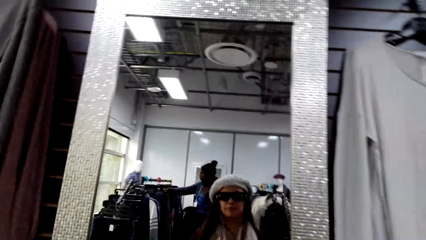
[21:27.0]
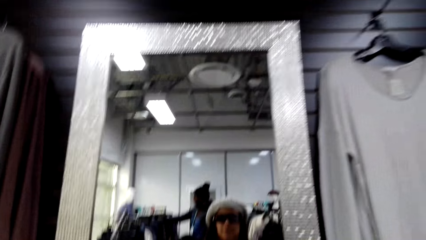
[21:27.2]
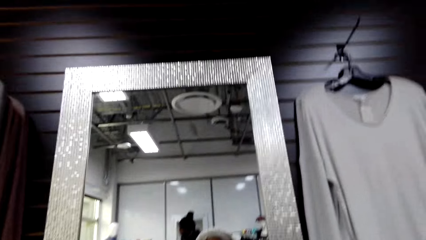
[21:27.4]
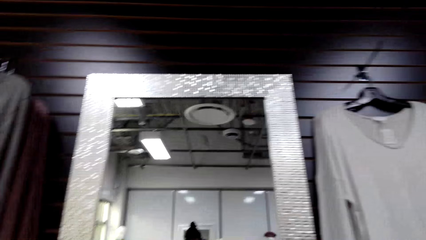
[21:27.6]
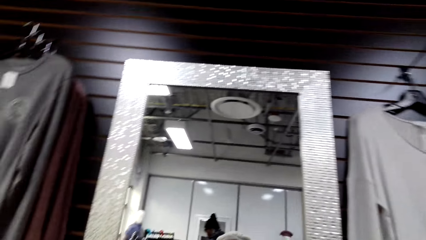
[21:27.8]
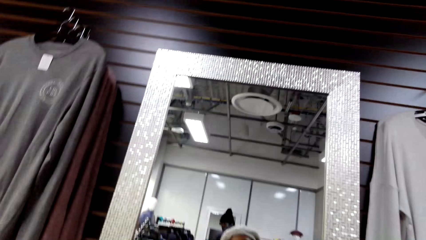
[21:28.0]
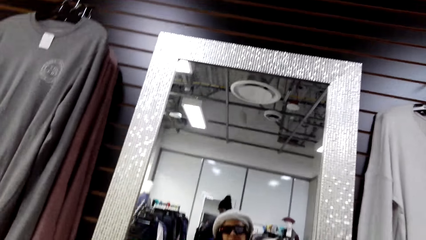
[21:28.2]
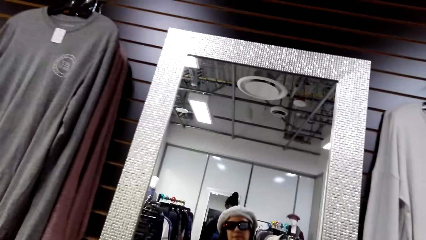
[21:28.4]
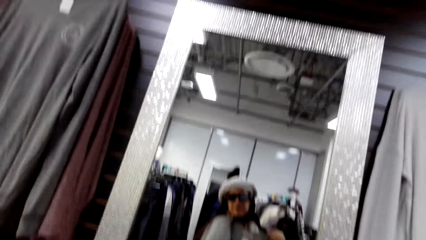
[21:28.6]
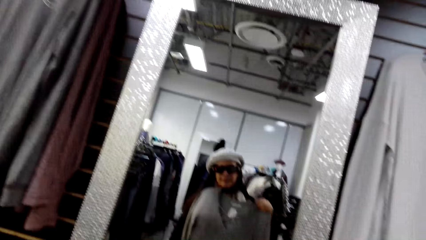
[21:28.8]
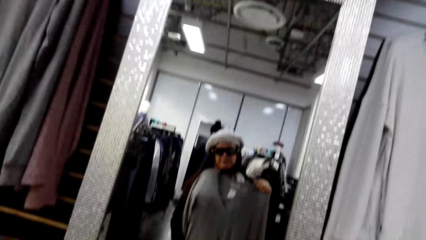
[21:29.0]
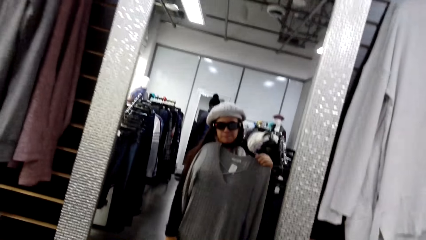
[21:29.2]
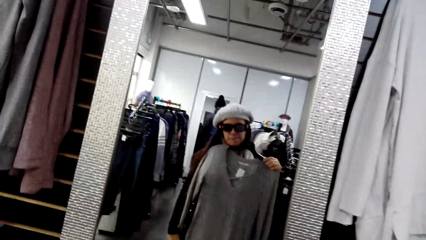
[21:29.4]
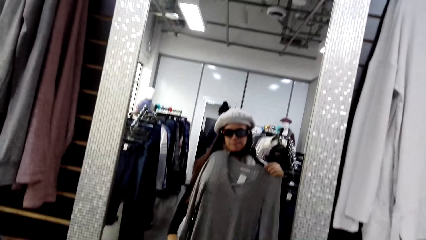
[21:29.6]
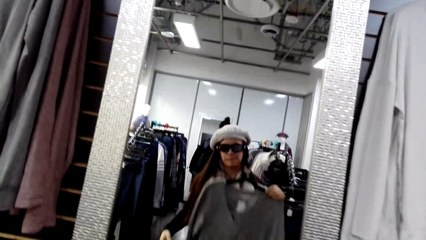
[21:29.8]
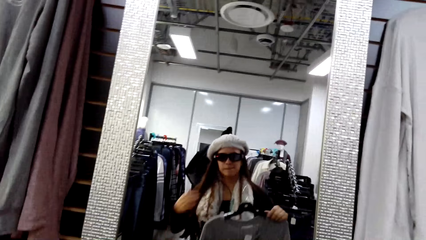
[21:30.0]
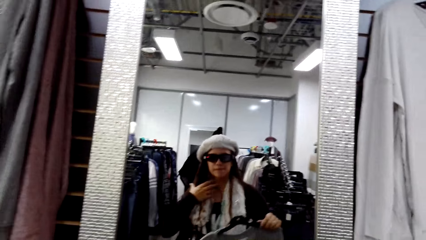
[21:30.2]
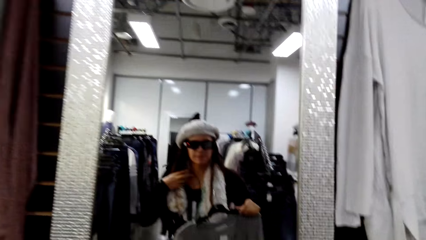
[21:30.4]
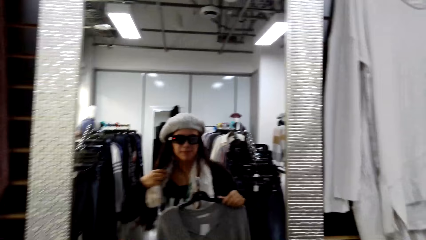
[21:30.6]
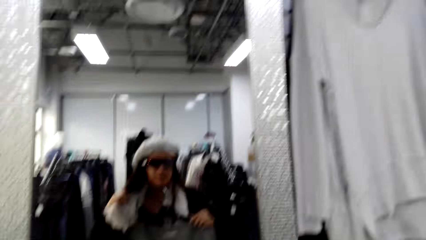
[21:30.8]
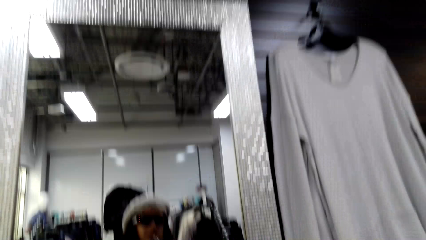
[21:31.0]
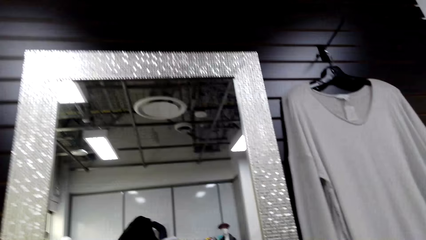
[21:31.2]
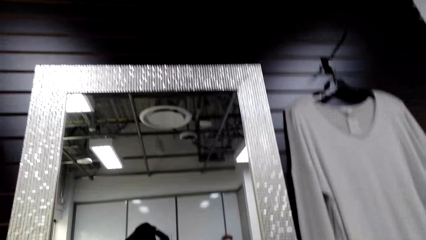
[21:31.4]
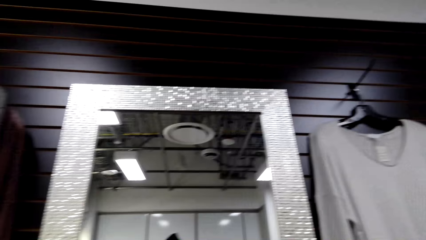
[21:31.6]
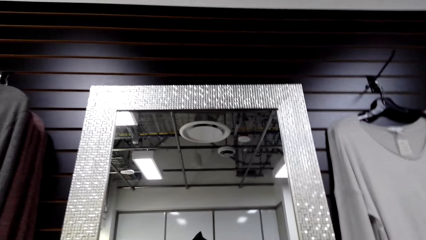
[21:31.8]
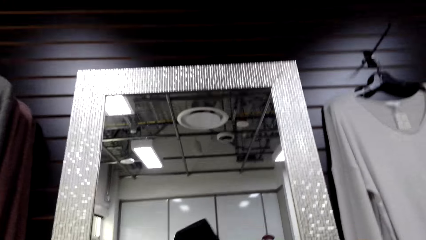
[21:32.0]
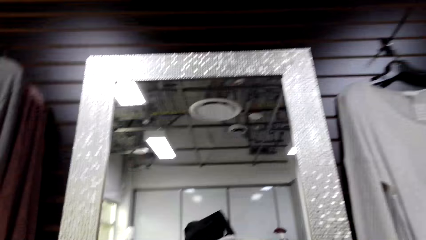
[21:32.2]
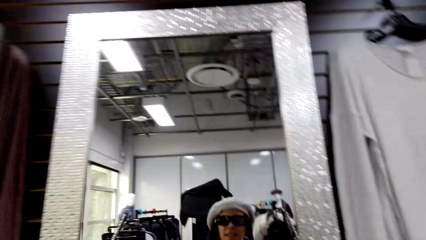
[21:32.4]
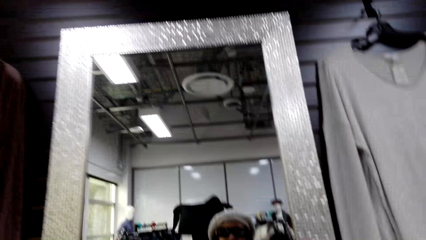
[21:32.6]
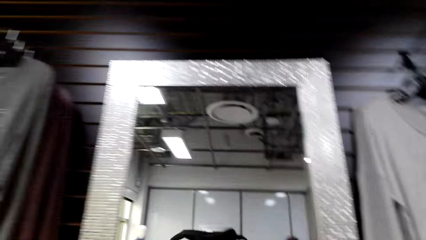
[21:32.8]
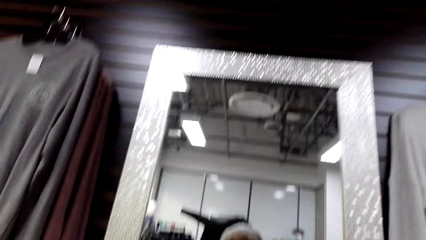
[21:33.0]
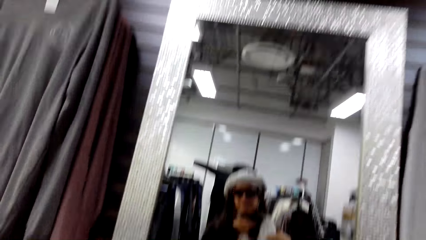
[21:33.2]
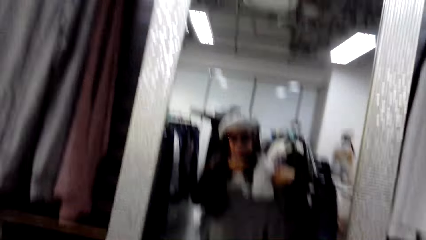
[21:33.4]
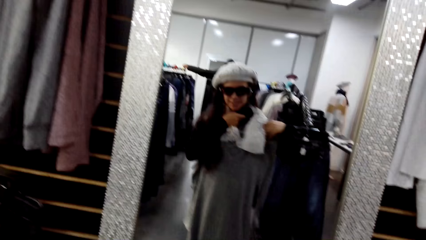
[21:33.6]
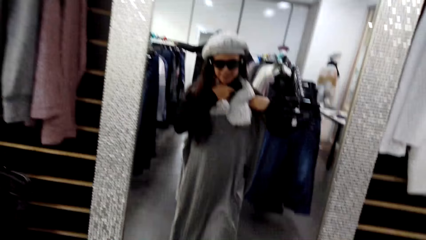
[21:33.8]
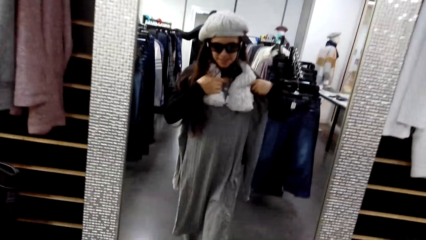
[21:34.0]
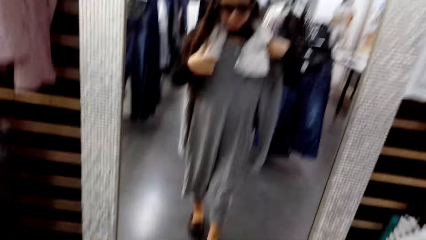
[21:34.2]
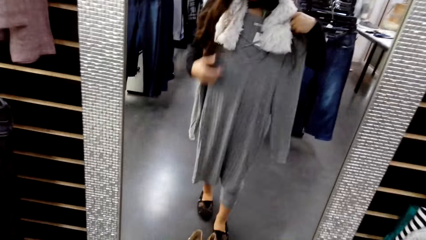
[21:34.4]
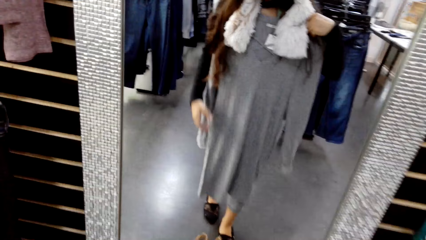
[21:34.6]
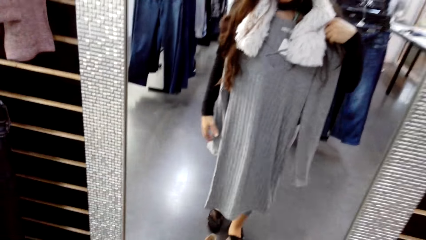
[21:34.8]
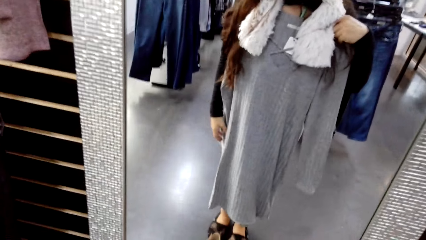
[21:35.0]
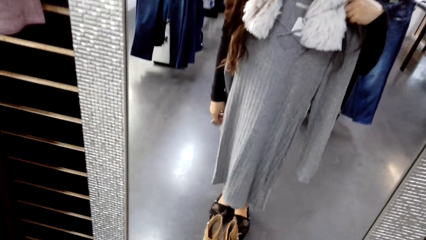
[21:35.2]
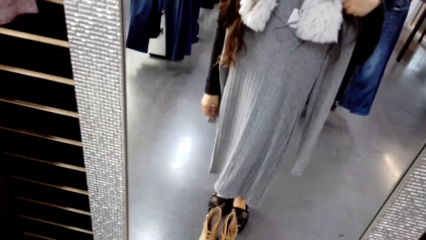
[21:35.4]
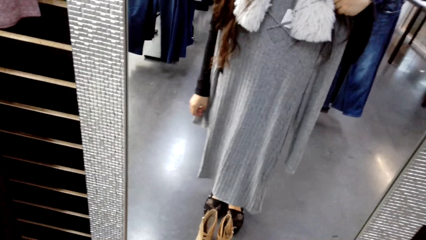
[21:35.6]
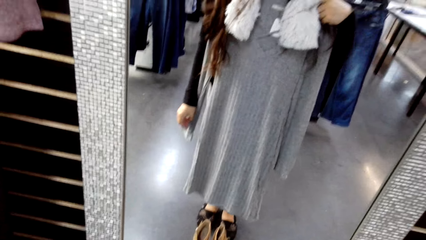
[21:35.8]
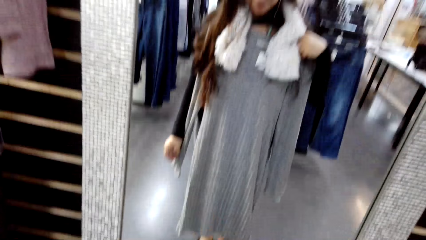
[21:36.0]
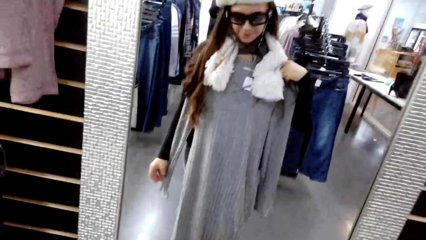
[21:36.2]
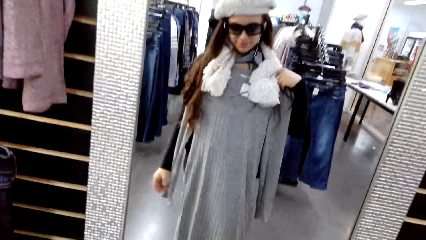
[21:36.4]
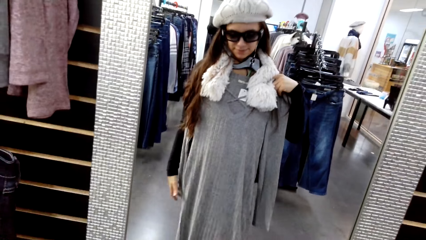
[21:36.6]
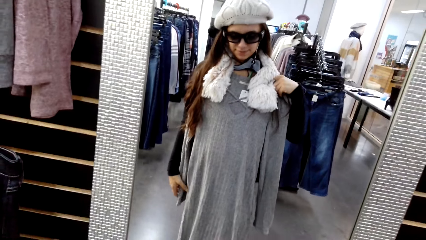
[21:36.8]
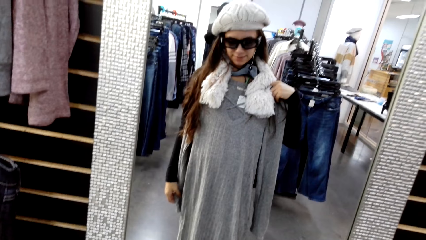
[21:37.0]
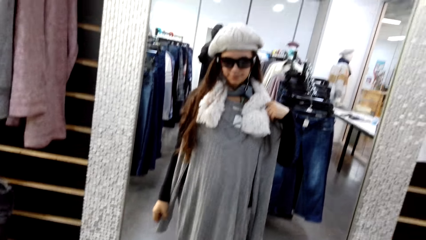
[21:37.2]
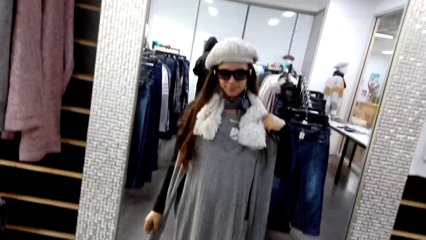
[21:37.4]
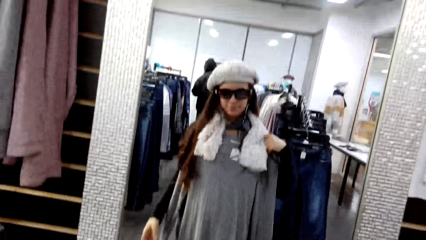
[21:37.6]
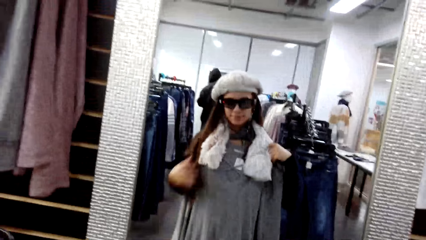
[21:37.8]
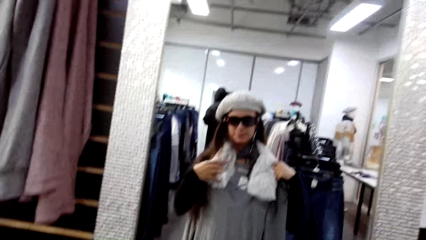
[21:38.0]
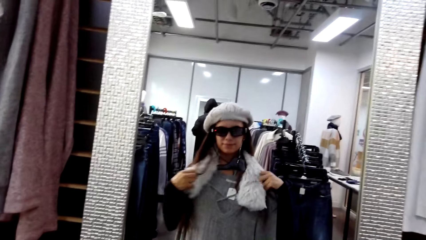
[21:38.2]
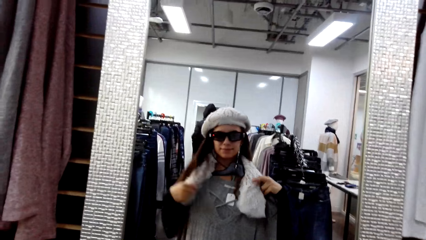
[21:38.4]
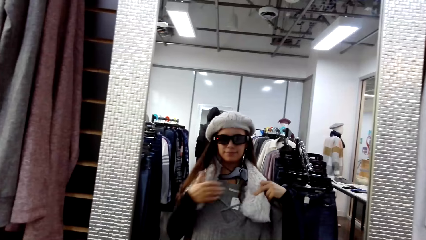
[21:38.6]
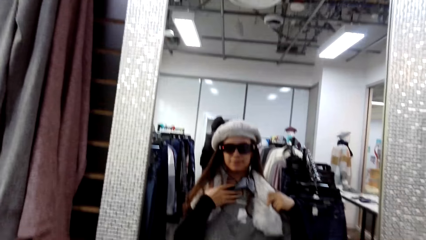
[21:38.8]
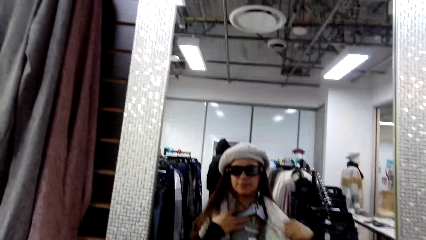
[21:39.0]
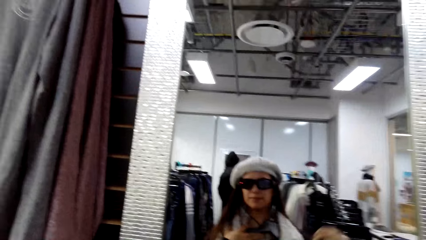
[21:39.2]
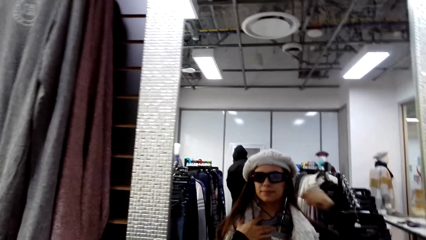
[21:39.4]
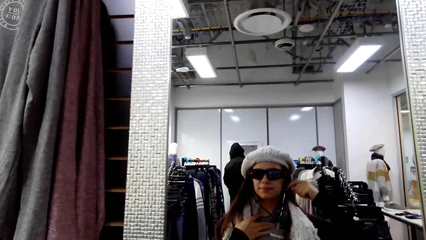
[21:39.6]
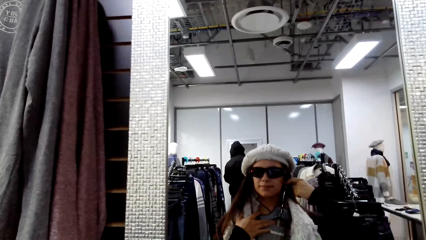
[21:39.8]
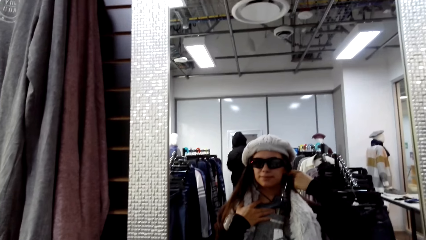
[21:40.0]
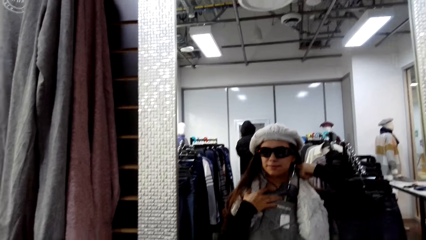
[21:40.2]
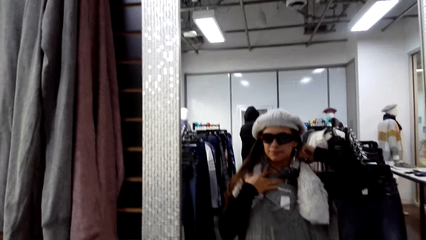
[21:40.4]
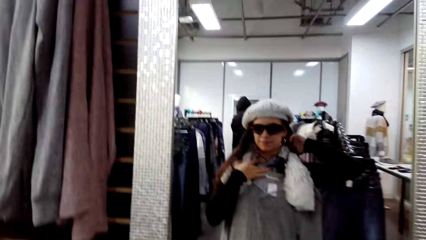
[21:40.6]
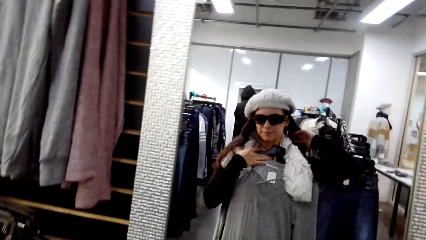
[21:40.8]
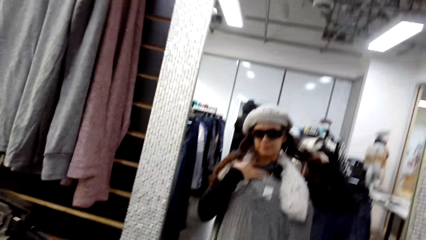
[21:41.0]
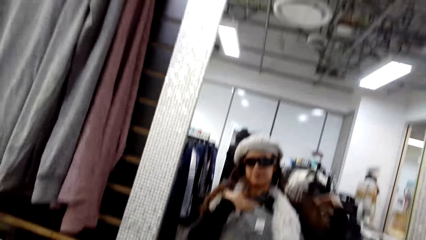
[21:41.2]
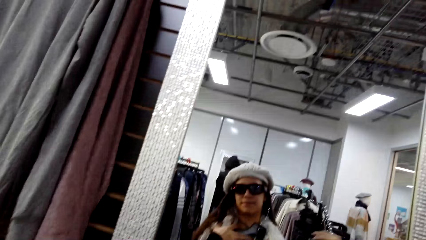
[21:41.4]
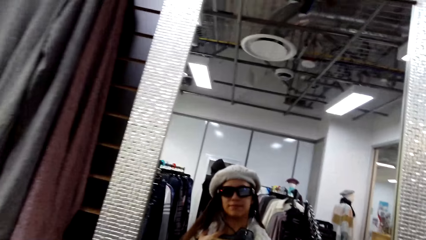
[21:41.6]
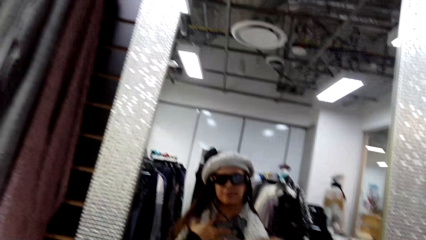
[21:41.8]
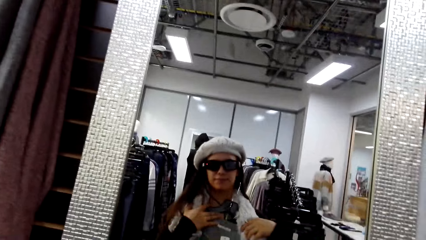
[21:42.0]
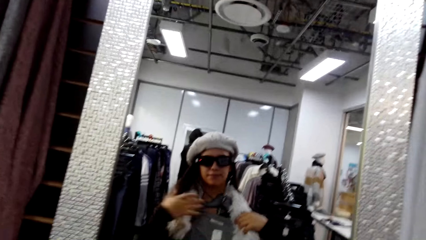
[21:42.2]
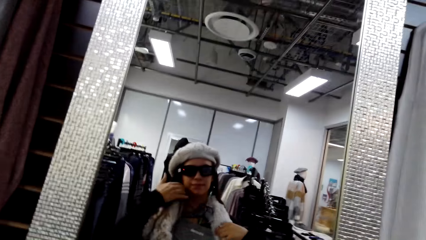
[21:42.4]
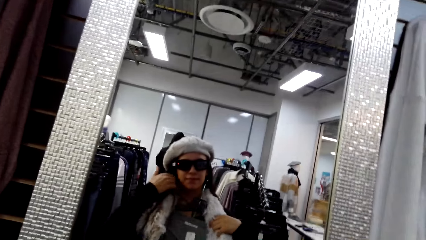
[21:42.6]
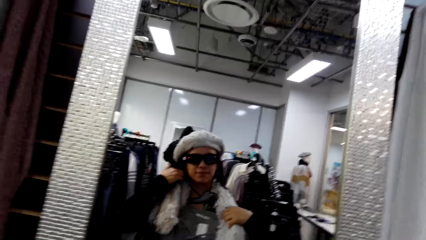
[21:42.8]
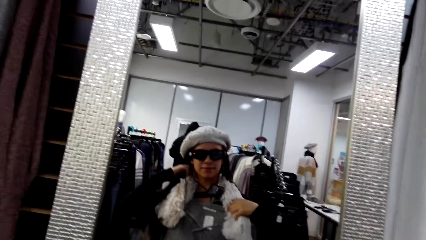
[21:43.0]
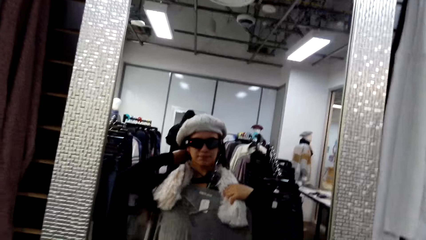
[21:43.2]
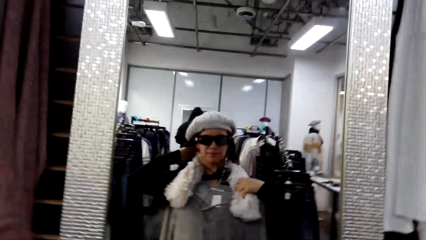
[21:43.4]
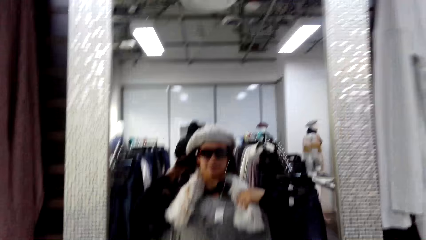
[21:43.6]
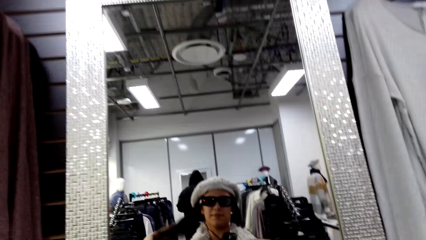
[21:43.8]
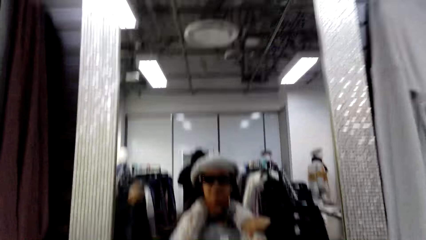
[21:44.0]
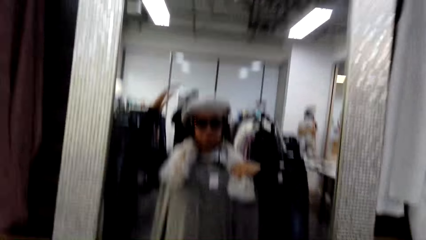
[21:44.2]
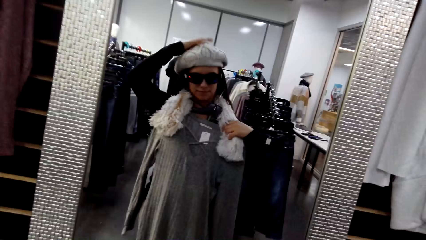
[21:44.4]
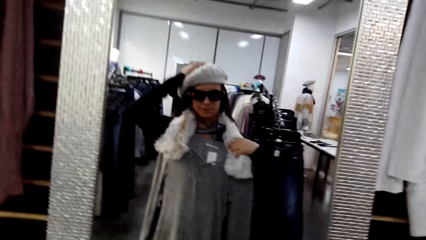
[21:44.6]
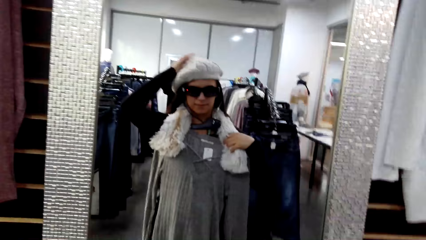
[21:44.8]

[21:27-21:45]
The camera wearer fits a sweater. She holds a t-shirt. She pulls her scarf. She stands at the mirror. She adjusts her hair.
